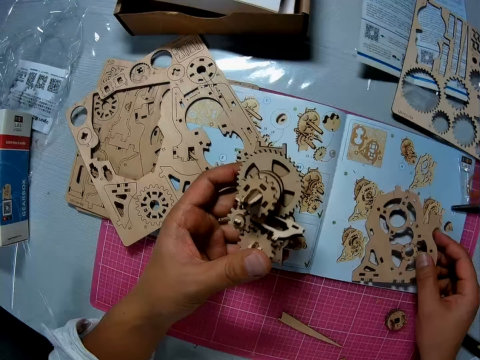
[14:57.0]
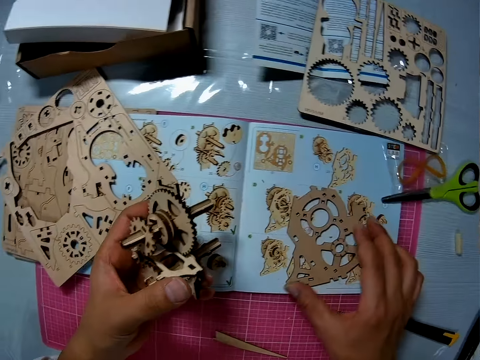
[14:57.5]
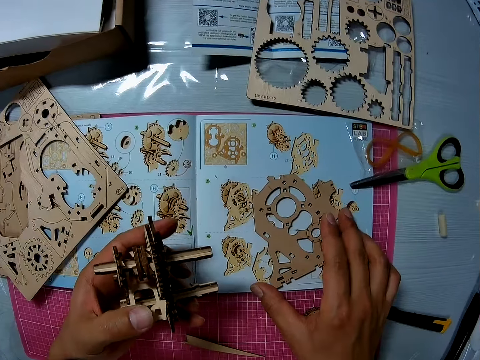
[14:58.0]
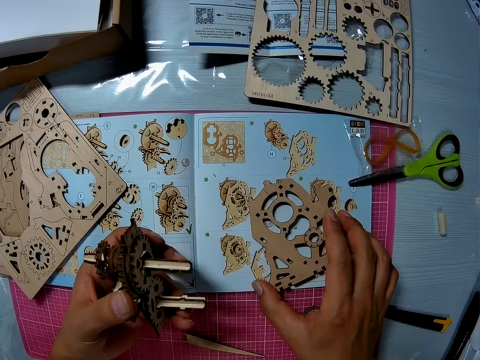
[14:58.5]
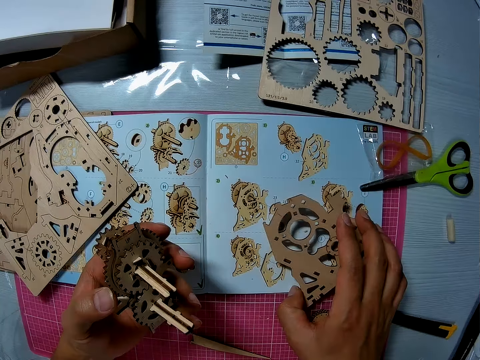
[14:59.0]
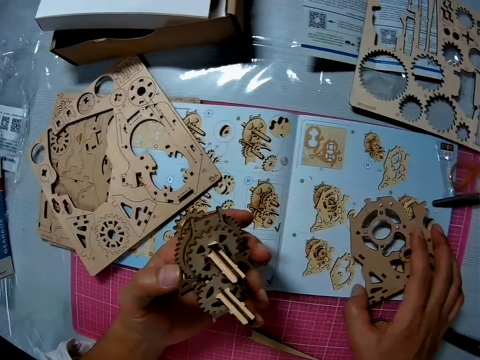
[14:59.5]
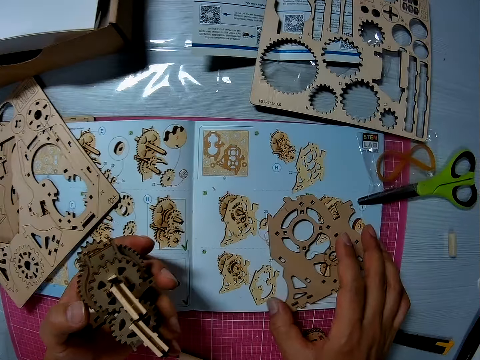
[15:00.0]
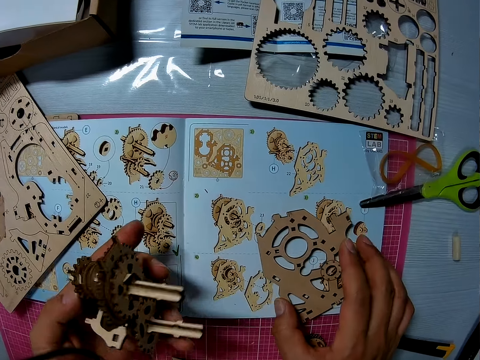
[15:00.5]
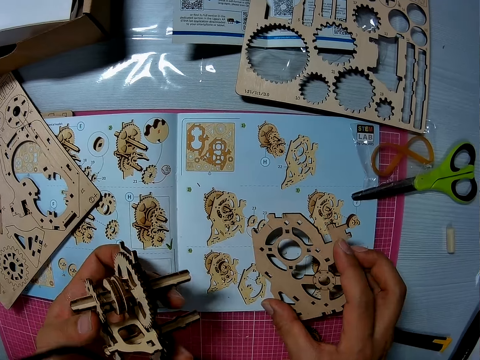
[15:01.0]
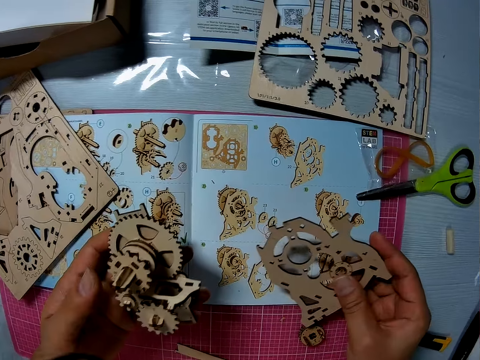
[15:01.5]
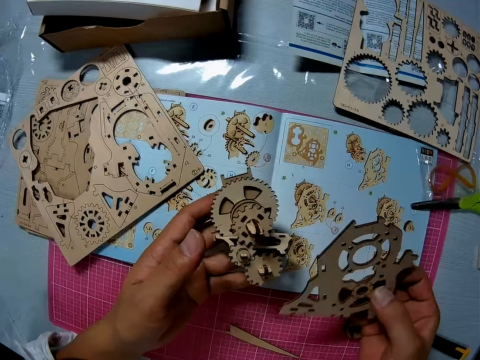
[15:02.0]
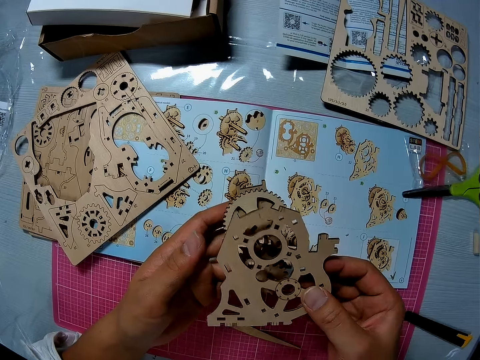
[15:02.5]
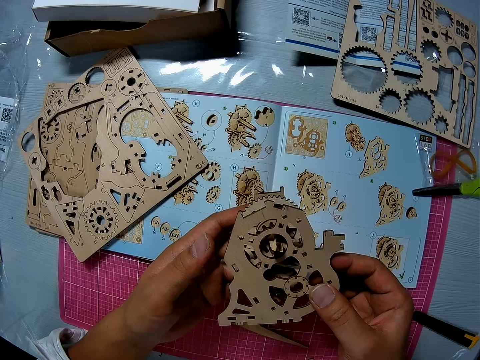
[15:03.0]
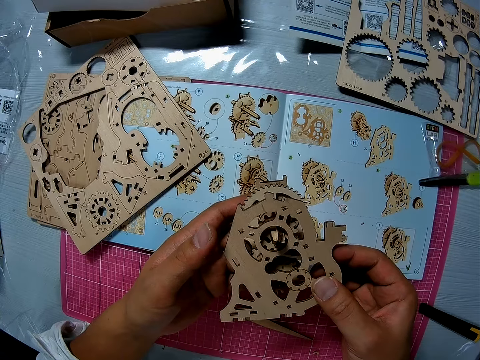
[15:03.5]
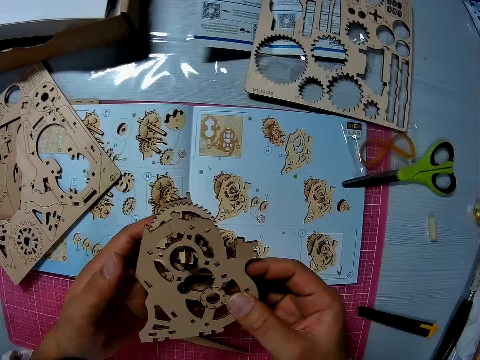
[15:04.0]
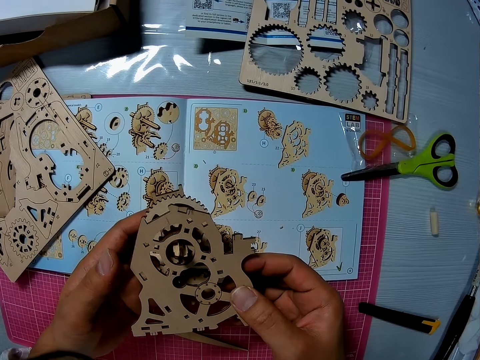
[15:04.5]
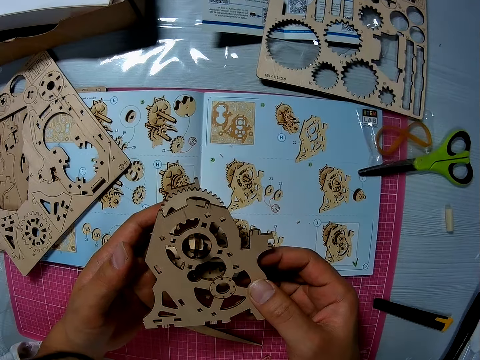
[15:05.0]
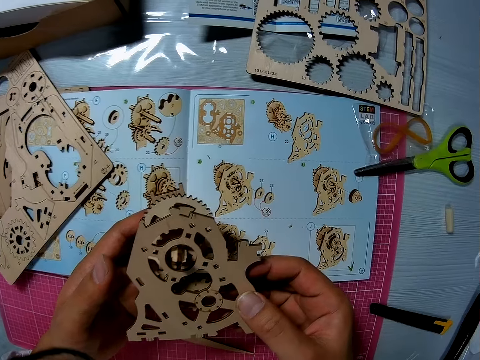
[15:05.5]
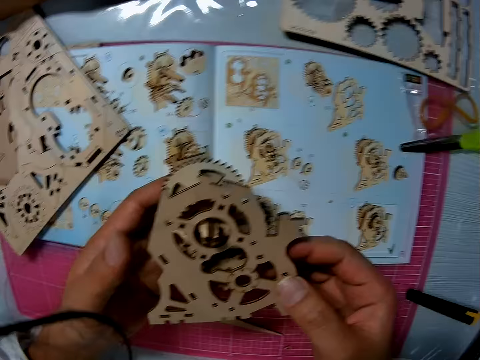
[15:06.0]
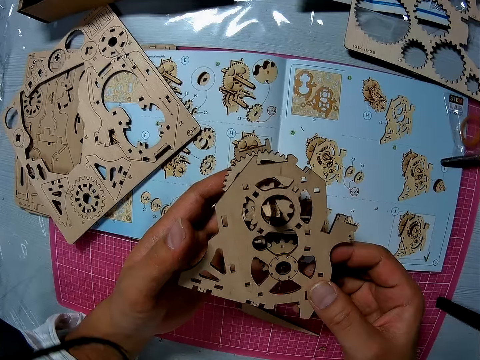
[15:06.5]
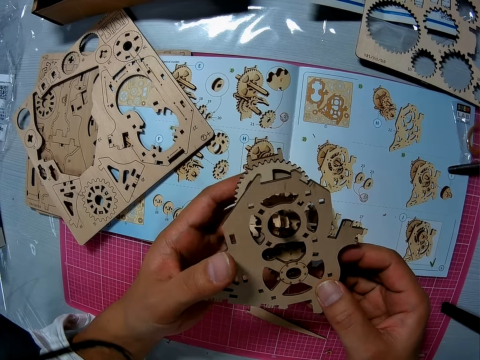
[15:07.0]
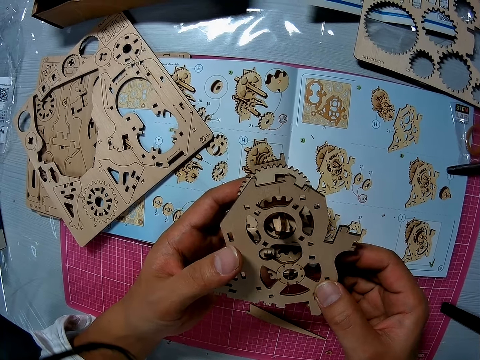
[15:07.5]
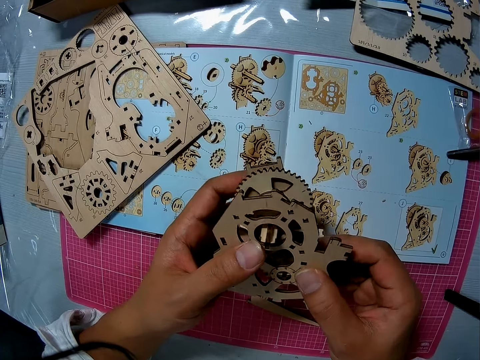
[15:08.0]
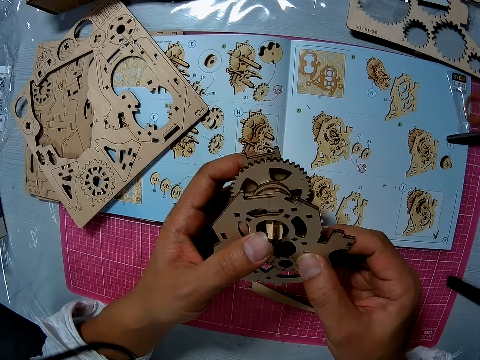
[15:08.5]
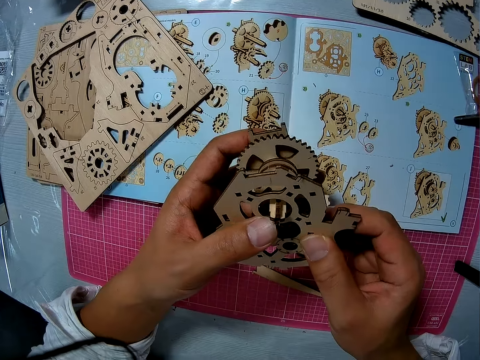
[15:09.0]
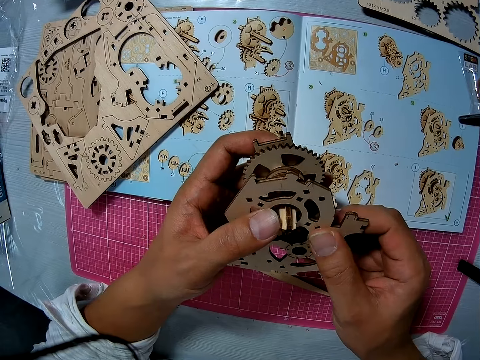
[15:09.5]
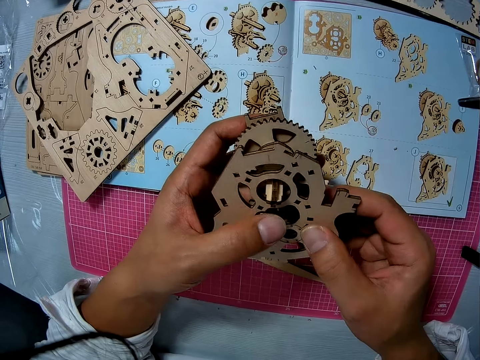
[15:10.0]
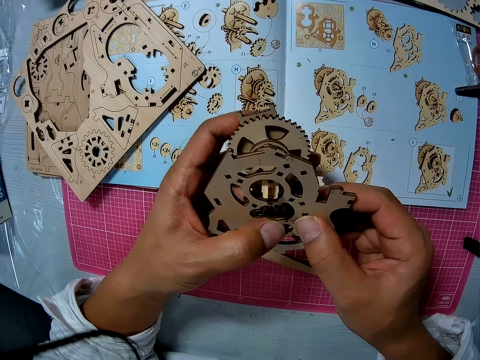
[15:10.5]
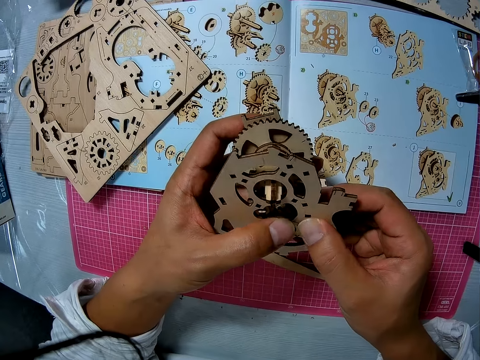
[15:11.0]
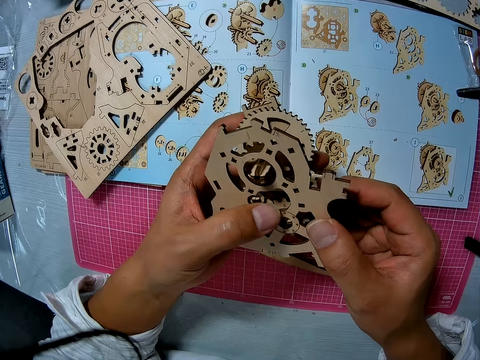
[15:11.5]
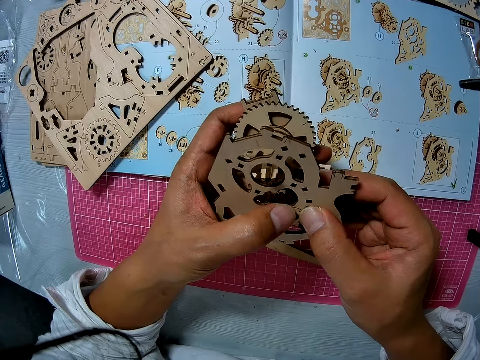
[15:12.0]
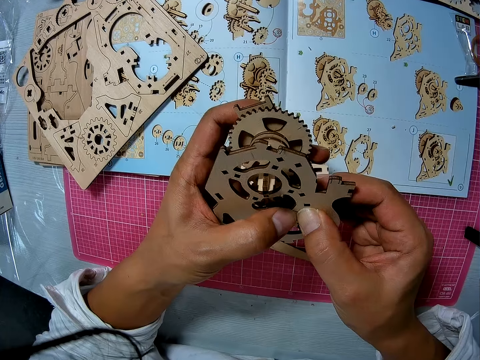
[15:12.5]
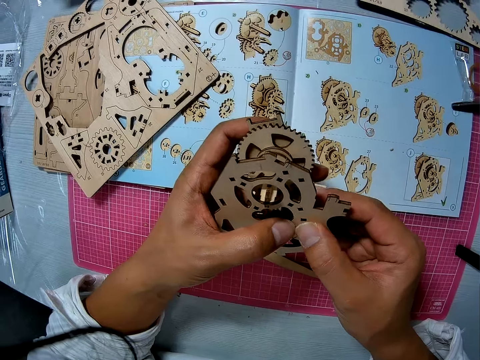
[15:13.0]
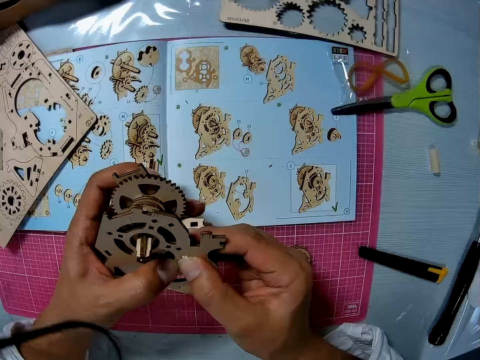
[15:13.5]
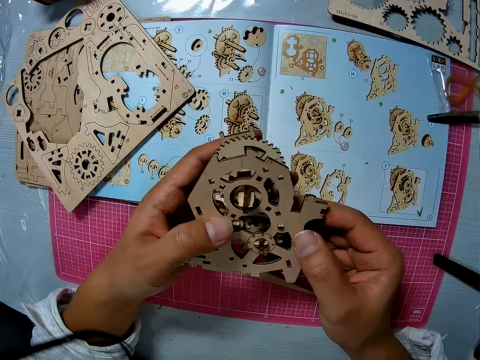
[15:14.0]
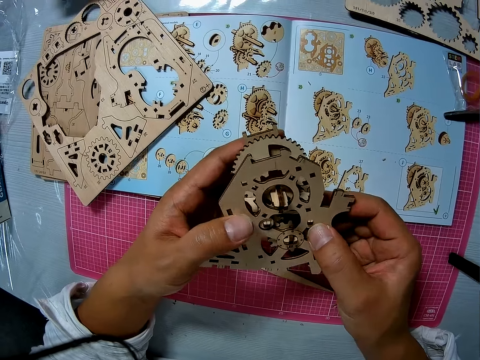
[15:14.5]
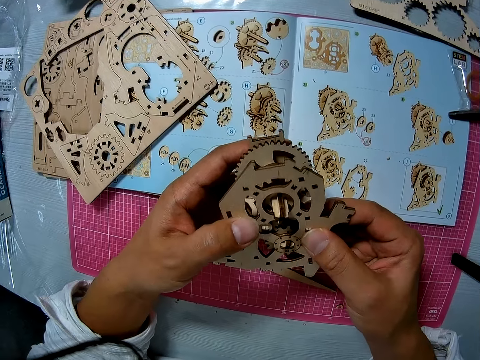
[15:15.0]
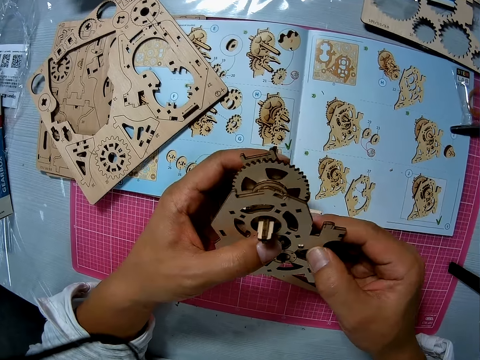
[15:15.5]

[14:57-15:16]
The camera wearer looks at something. They drop the wooden pre-cut part on the paper. They pick up the pre-cut part from the paper. They attach the wooden pre-cut part to the wooden part of the gear box. They fix something.

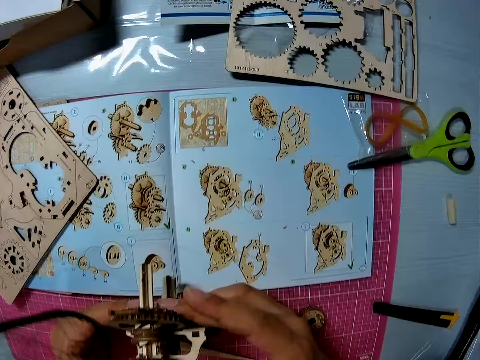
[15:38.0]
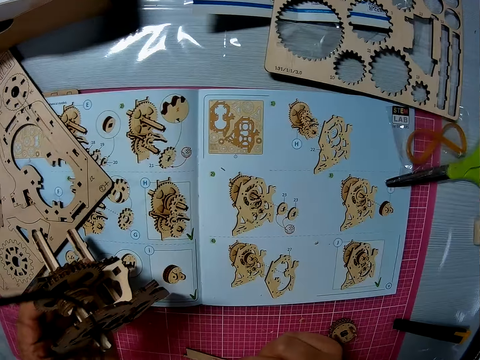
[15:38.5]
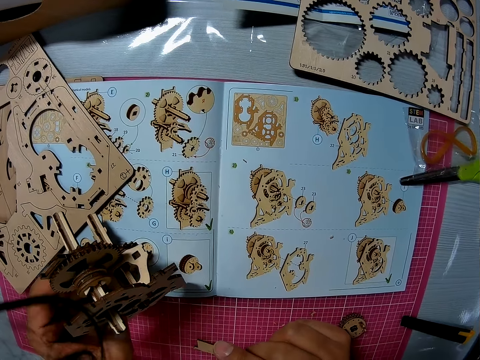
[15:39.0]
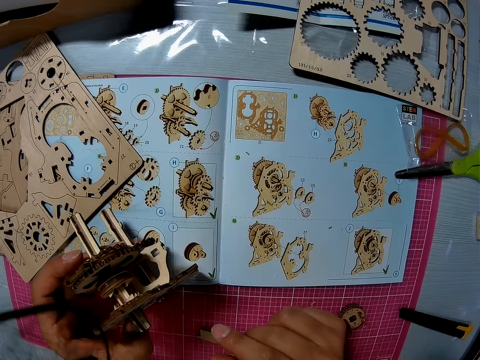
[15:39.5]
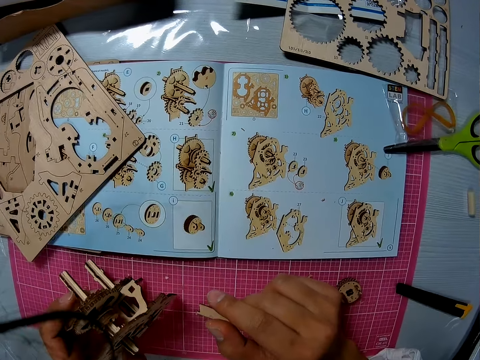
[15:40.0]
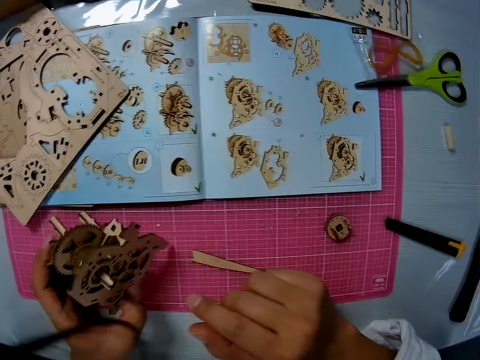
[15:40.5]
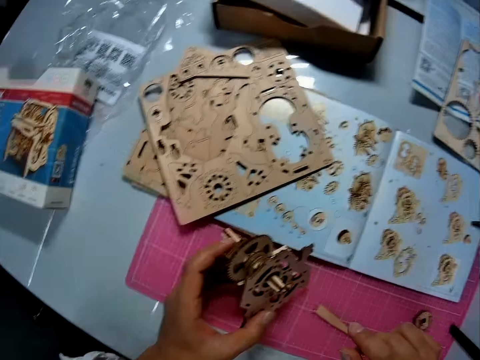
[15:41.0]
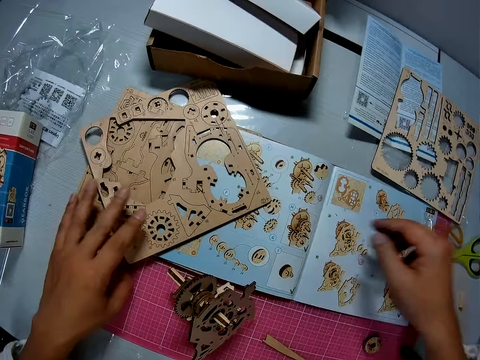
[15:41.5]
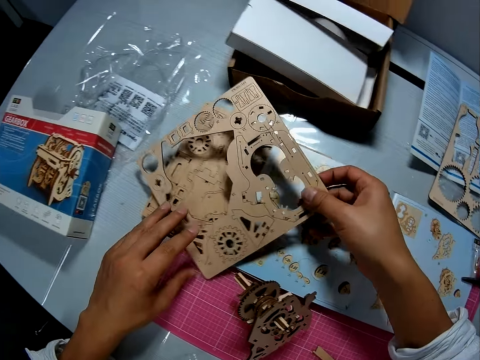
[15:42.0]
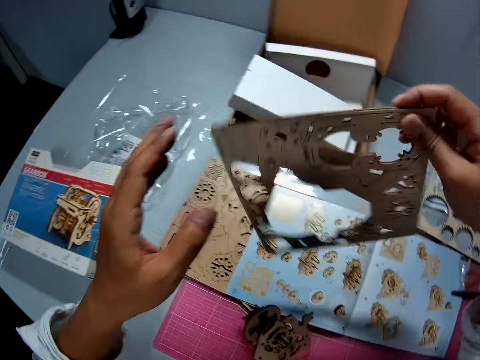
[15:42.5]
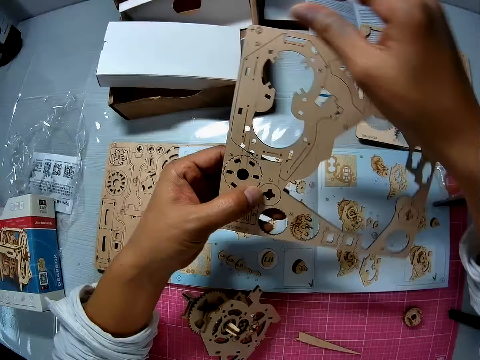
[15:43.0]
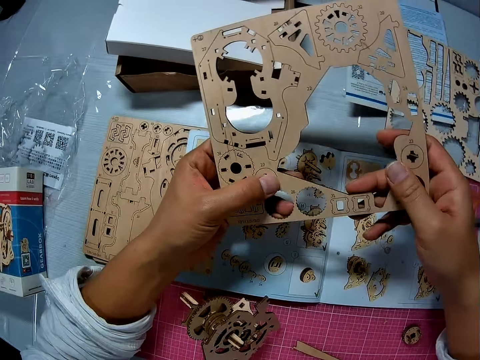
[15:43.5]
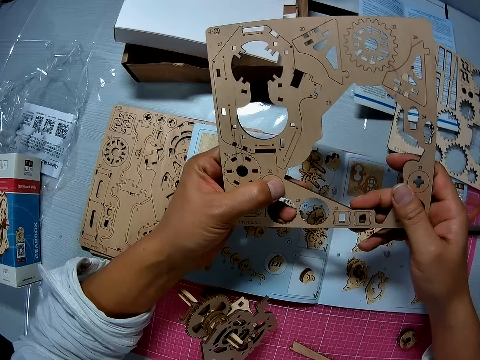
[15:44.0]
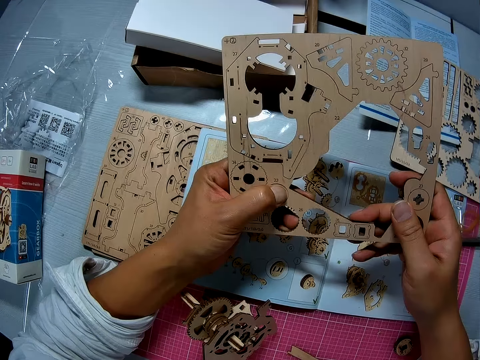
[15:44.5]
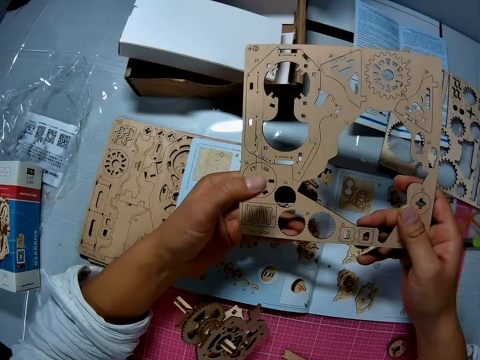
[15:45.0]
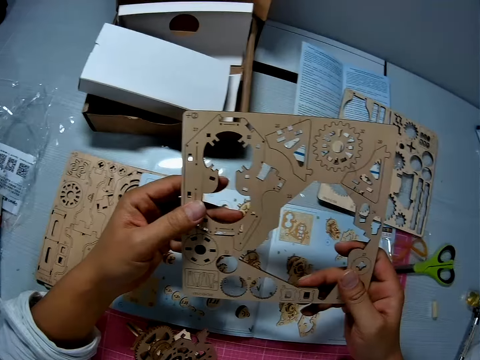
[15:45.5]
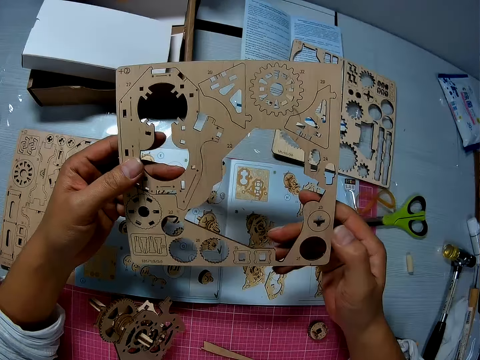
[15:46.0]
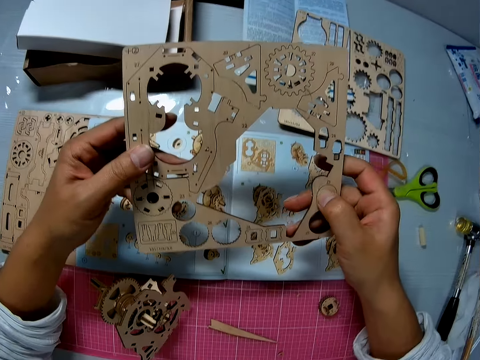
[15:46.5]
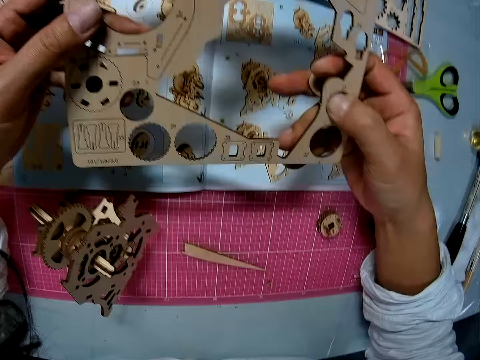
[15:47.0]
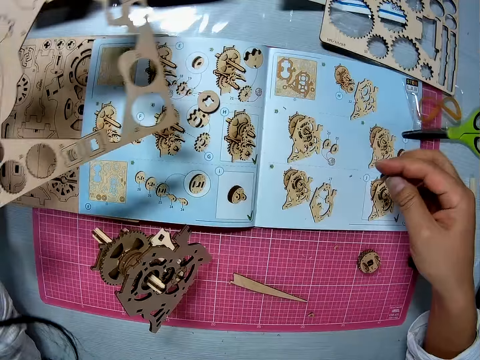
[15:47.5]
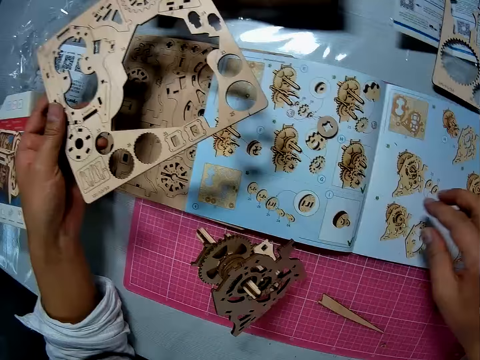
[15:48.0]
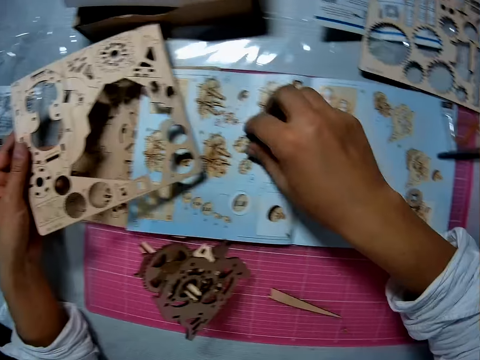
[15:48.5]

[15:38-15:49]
The camera wearer reads the sketch book. They drop the wooden part of the gear box. They pick up another wooden board or laser cut wood craft kit from the paper on the table. They remove a pre cut part from the wooden box. They look at the laser cut wood craft kit. They remove another pre cut part from the wooden box. They pick up the pre cut part on the paper.
